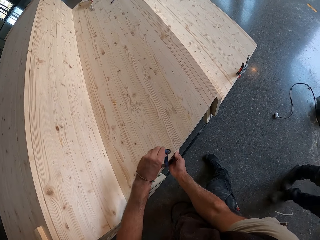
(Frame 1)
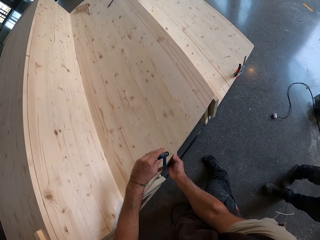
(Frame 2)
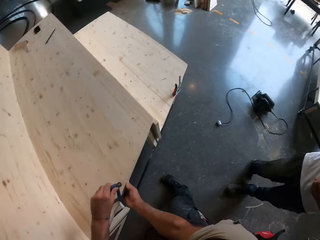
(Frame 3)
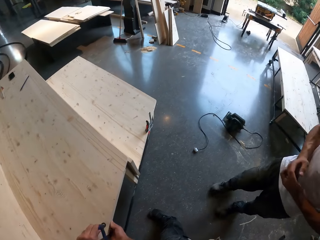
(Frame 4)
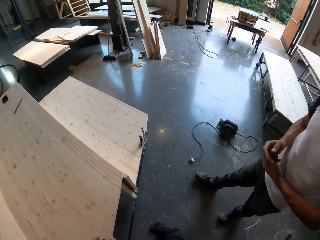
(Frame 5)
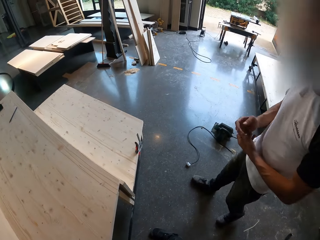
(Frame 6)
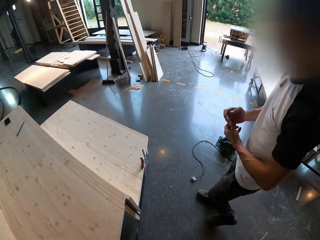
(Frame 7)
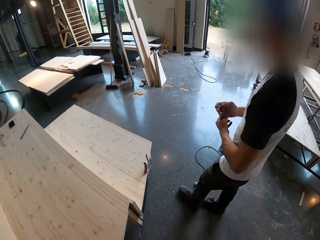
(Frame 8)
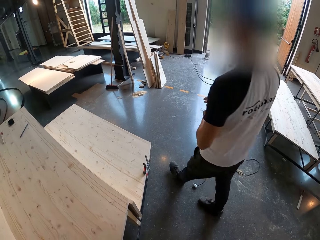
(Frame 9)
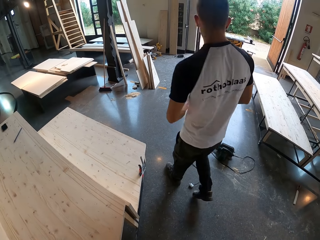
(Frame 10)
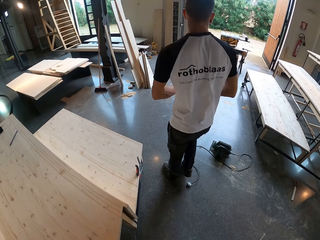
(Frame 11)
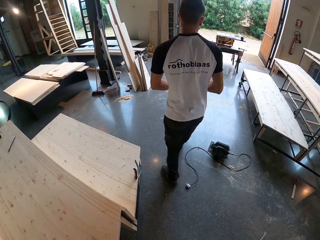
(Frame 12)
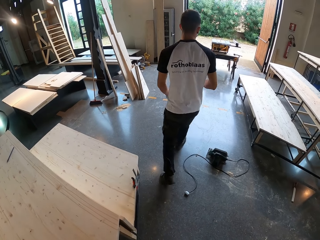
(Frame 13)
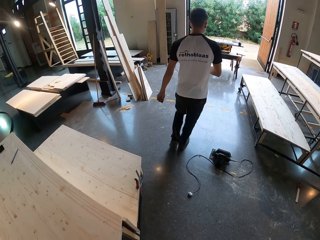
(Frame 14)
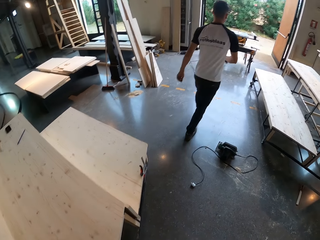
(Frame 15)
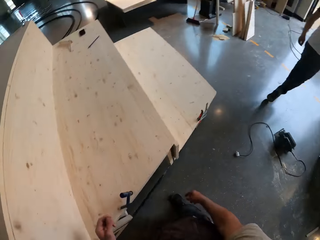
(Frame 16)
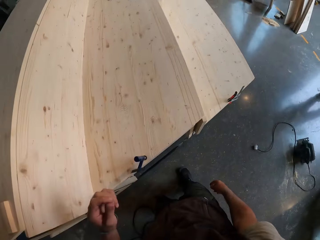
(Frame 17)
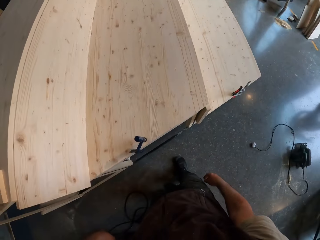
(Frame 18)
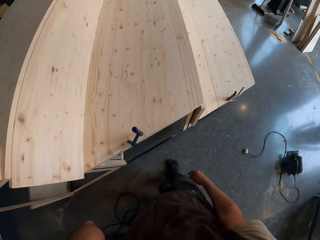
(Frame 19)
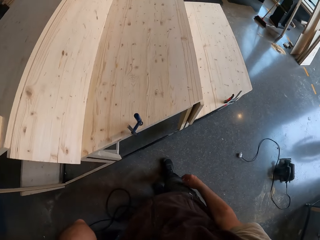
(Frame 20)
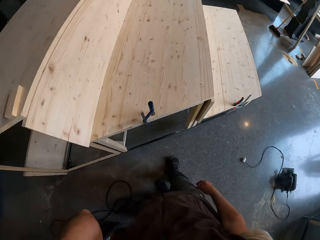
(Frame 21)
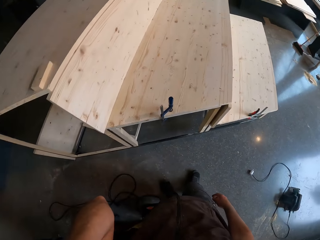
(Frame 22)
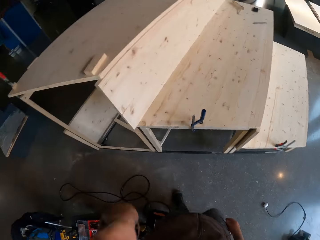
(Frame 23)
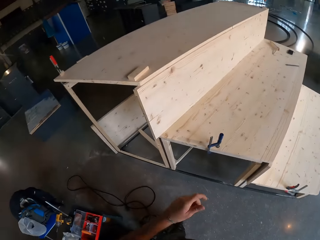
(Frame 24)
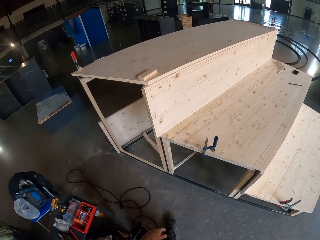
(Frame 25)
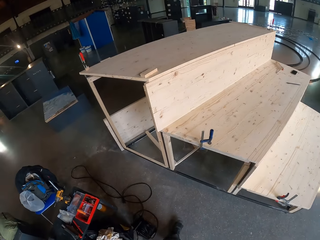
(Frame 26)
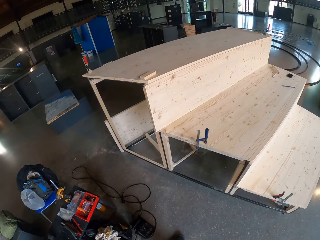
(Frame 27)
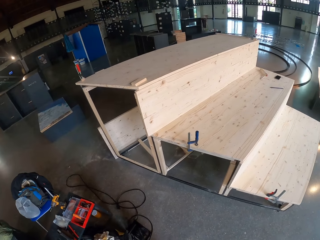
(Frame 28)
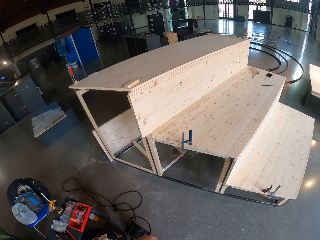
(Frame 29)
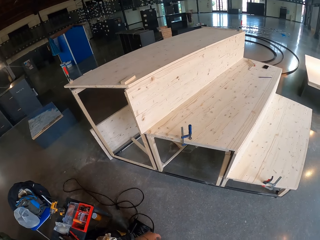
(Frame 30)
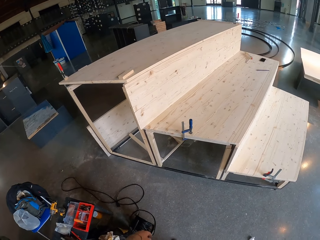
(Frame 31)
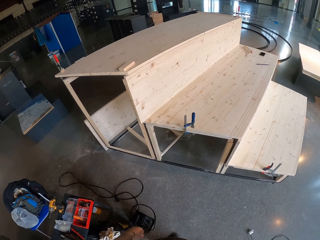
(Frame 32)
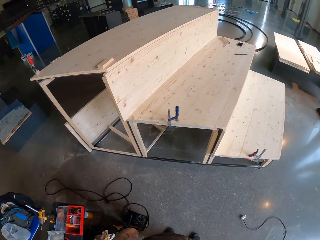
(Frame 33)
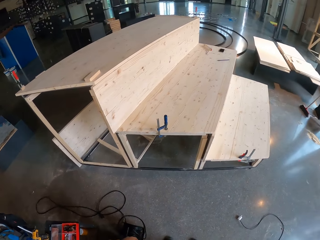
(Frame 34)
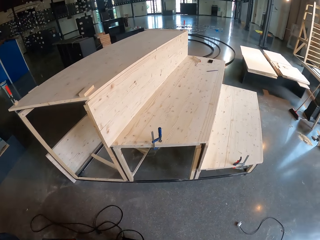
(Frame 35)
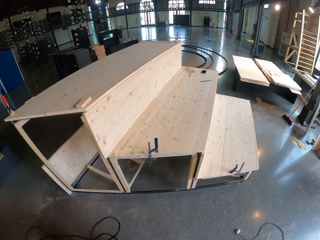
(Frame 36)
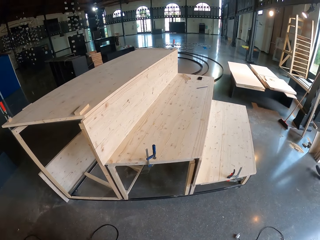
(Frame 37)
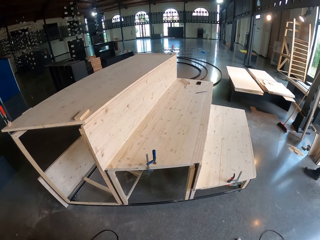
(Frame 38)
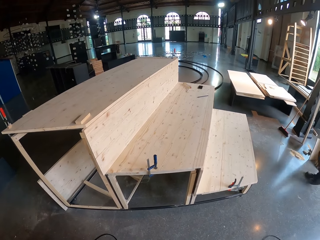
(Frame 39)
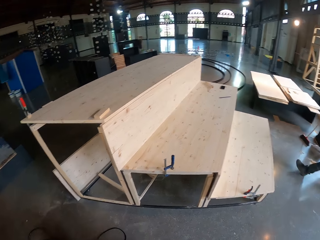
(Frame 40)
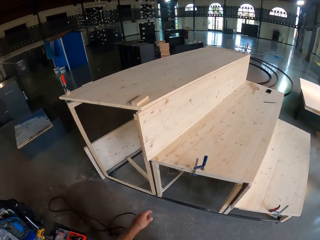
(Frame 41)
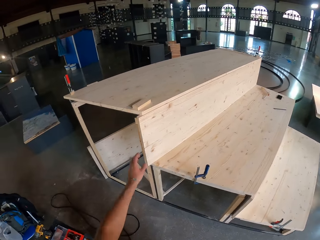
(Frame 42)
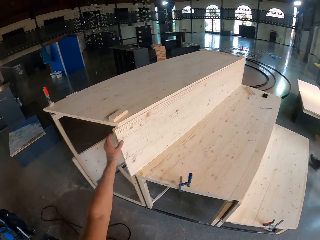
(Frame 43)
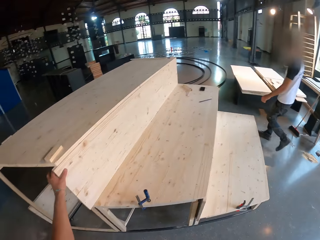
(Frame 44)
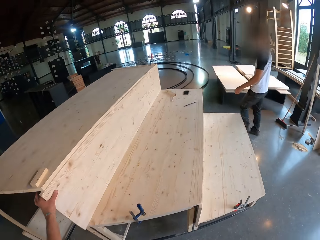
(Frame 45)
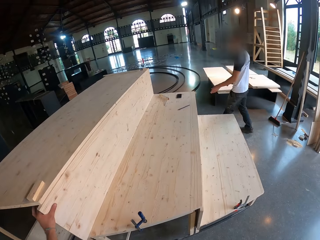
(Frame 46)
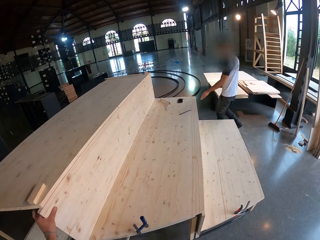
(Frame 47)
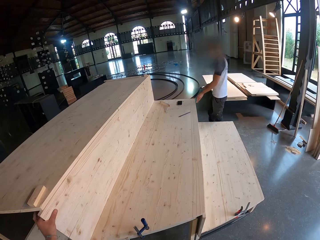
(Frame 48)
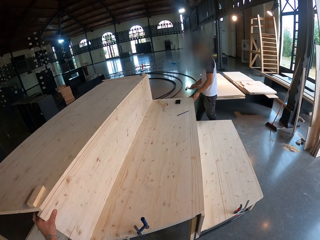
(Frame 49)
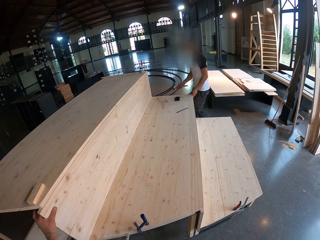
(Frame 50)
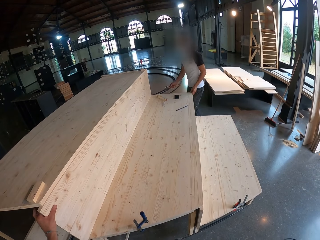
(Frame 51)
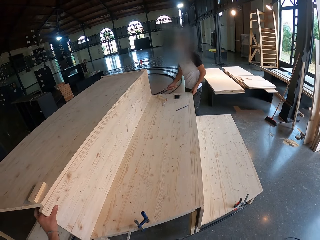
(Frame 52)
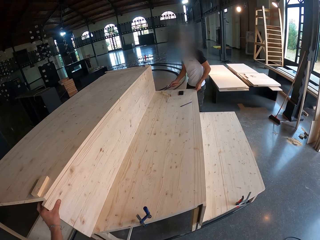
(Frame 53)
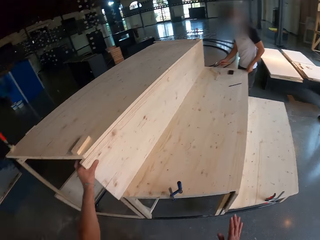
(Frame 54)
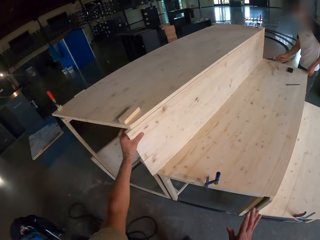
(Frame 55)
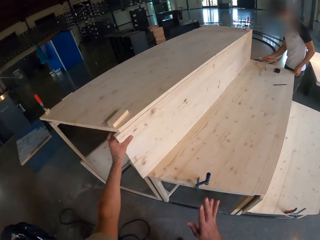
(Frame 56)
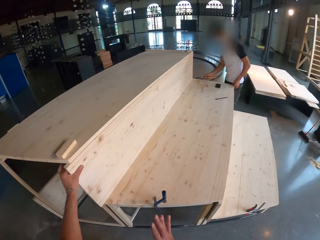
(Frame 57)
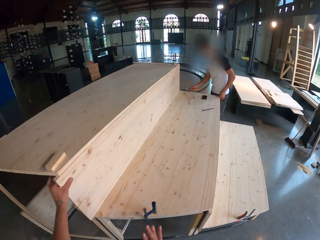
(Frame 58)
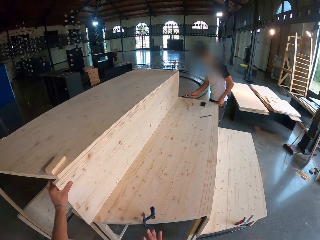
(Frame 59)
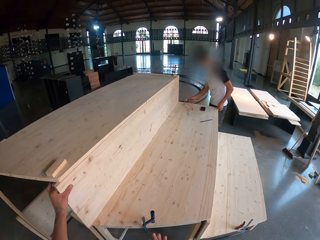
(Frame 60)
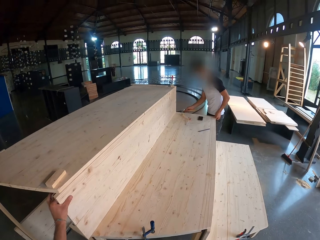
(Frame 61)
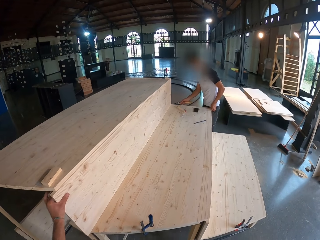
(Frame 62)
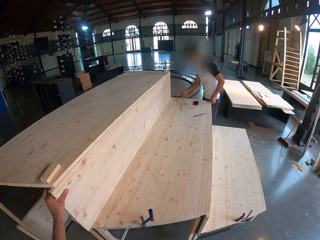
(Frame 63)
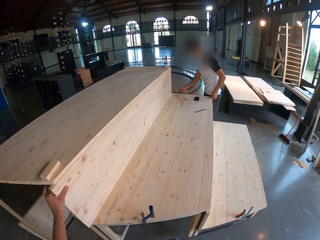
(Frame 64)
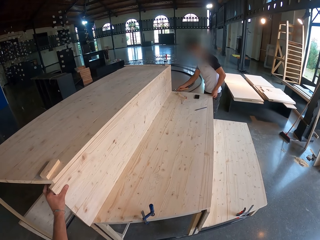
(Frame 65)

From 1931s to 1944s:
The camera wearer touches his face with his left hand. He moves around. He holds the stage with his left hand. He inspects the structure. A man hits a hammer on the stage with his left hand.

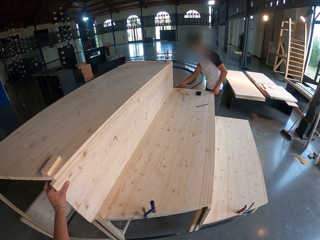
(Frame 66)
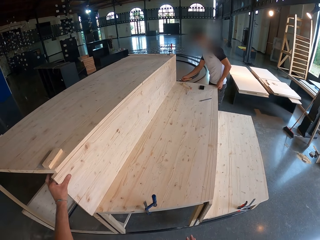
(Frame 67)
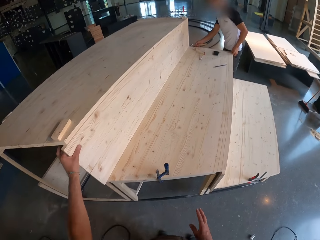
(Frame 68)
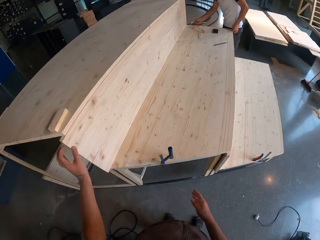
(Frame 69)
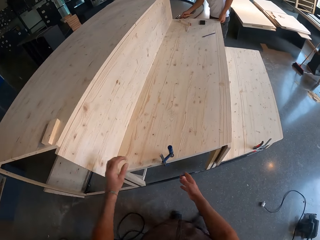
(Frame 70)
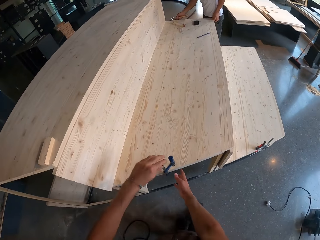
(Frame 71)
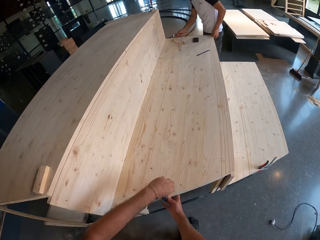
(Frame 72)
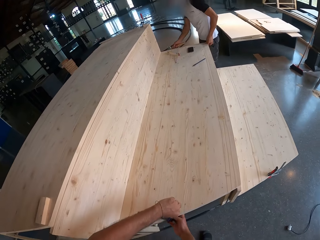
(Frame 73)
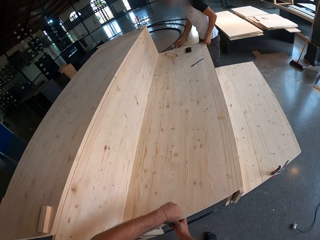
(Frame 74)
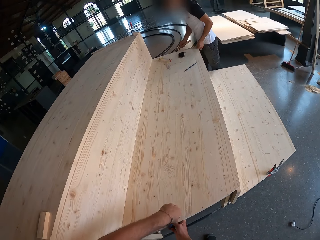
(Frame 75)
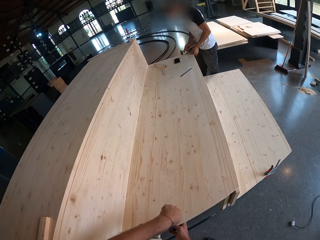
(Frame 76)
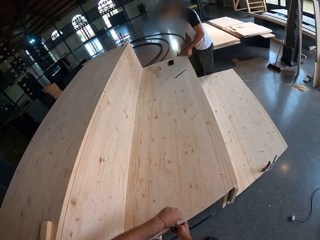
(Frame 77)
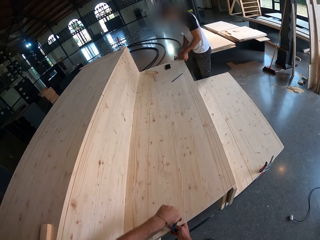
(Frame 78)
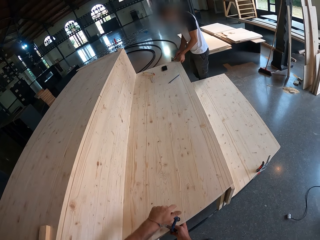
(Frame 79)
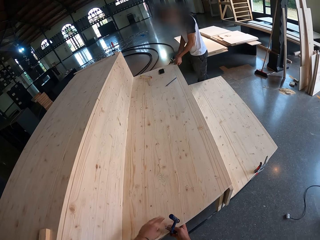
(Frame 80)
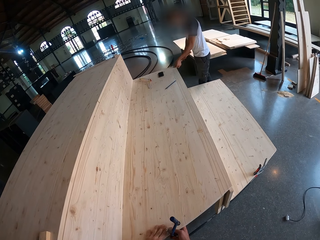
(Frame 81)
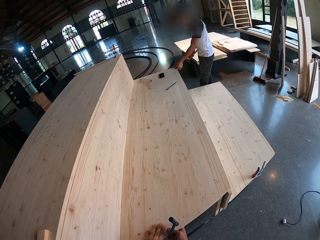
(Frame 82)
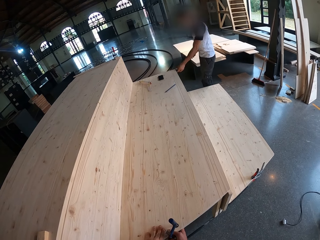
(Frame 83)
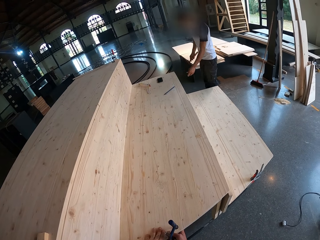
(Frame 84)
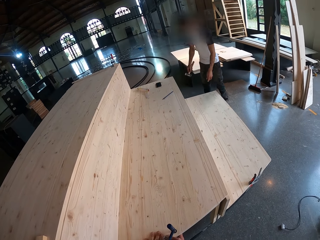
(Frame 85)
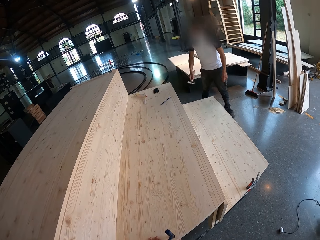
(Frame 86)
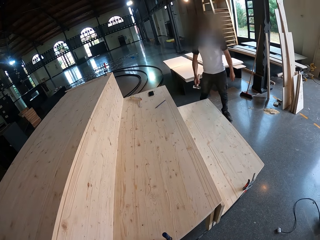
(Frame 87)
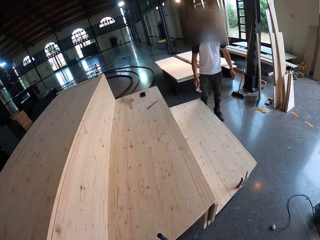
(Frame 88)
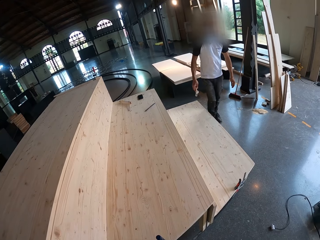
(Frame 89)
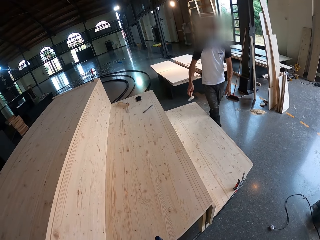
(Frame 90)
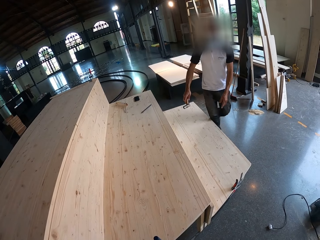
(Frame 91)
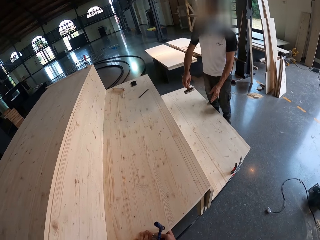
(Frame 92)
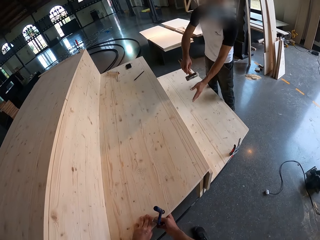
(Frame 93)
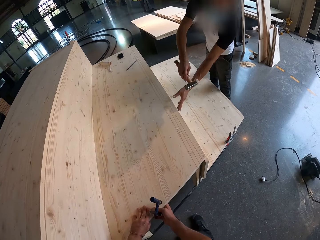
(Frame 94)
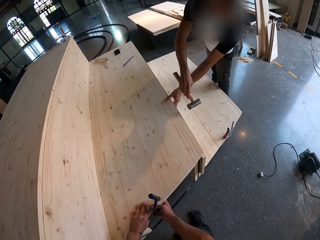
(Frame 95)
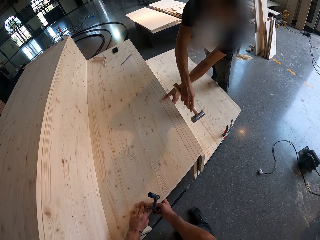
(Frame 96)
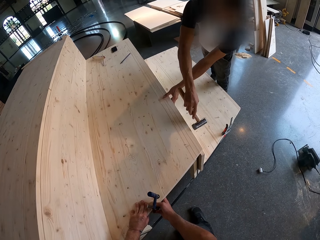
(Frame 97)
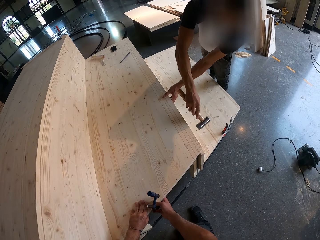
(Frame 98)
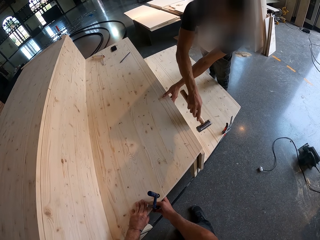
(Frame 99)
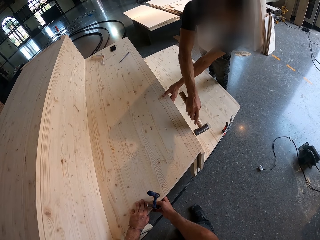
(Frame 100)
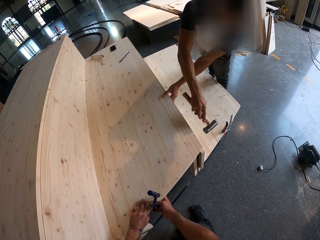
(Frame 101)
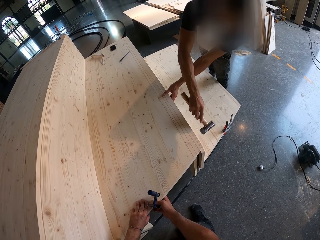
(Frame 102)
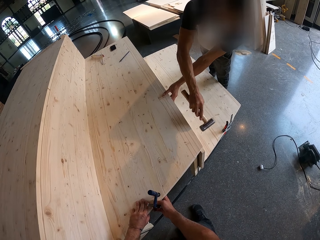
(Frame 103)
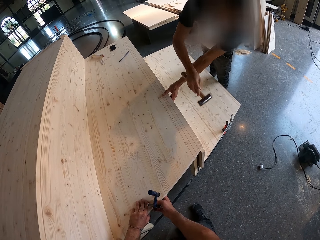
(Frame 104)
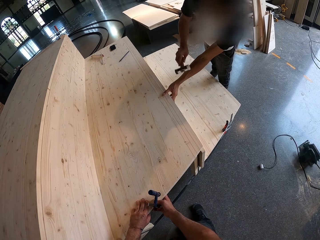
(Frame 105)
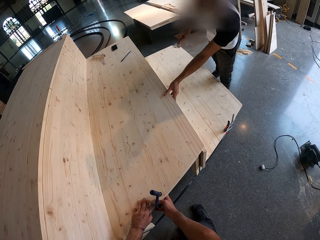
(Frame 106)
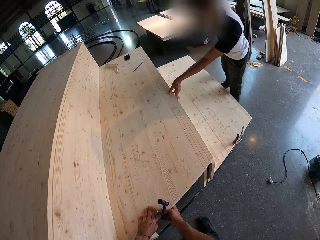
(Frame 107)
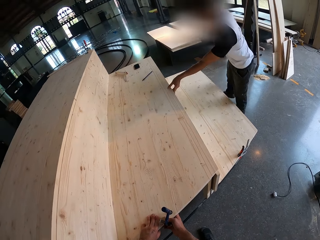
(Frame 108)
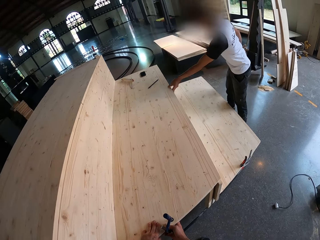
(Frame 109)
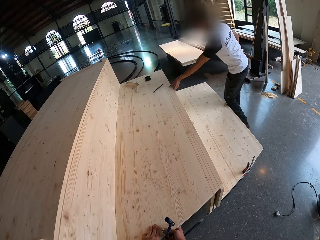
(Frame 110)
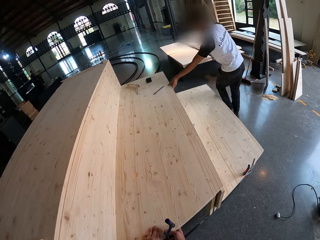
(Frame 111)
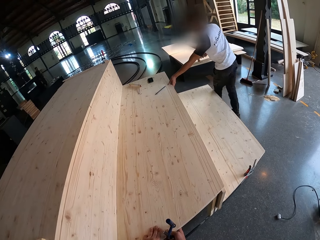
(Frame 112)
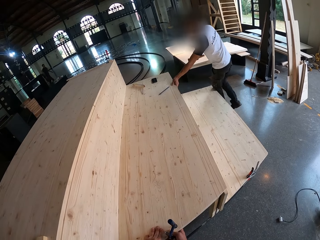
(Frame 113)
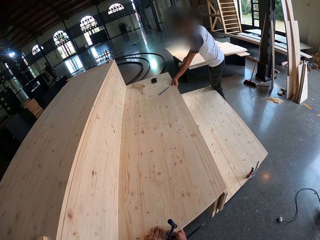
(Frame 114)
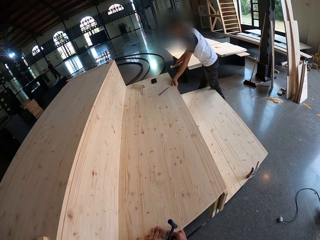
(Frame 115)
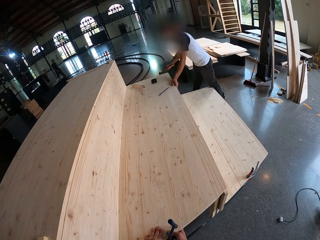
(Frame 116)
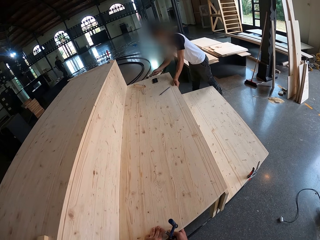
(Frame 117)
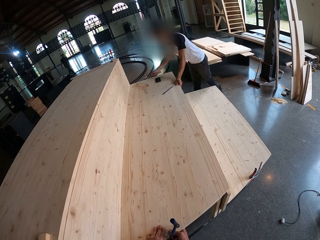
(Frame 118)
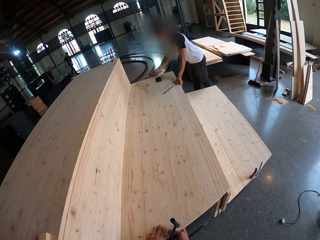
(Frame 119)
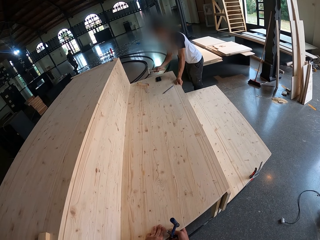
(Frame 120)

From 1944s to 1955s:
The camera wearer adjusts the clamp with his left hand. He holds the clamp with both hands.
